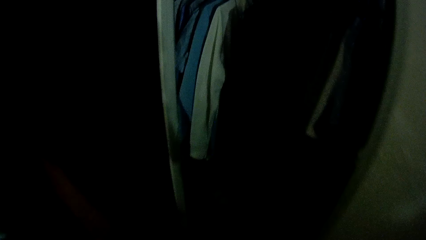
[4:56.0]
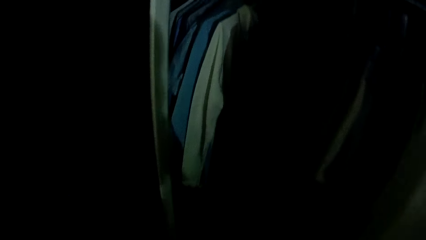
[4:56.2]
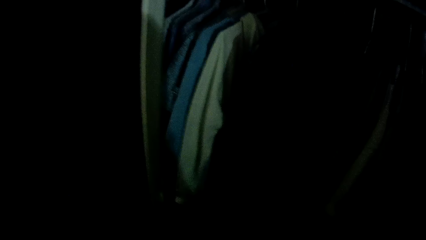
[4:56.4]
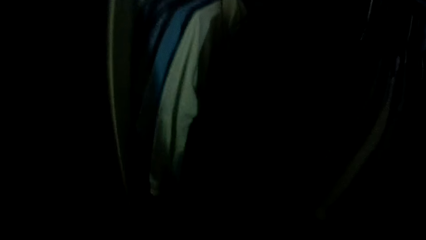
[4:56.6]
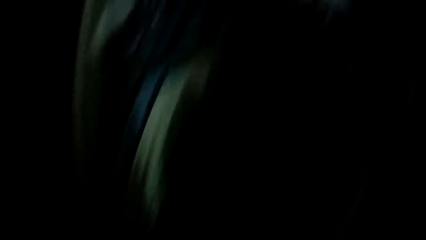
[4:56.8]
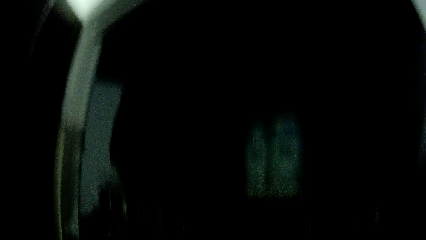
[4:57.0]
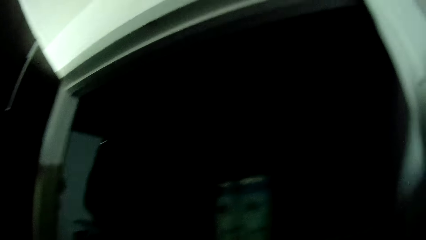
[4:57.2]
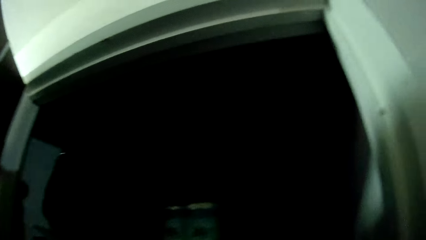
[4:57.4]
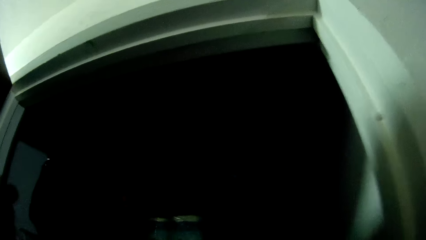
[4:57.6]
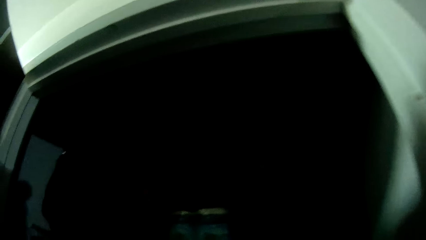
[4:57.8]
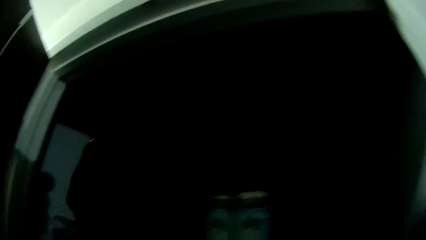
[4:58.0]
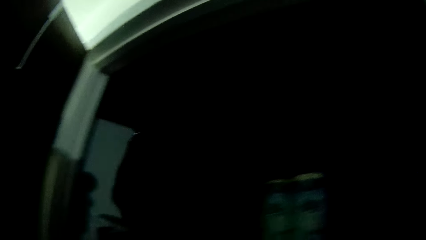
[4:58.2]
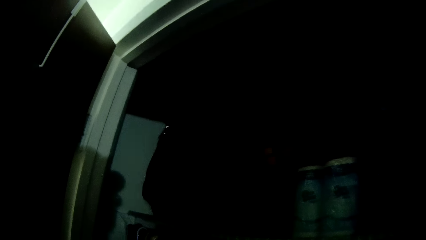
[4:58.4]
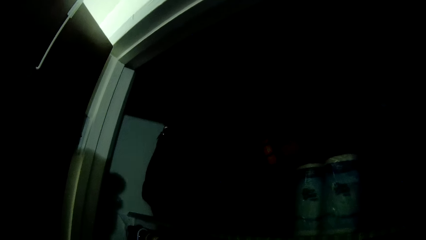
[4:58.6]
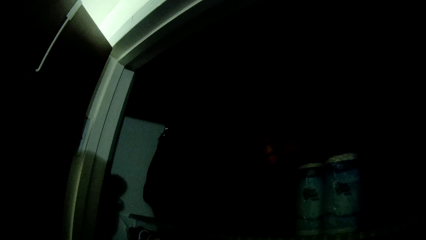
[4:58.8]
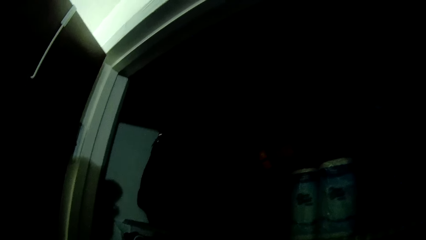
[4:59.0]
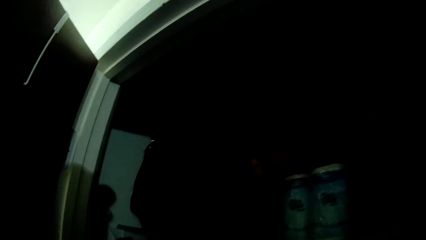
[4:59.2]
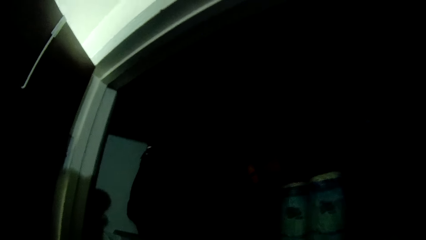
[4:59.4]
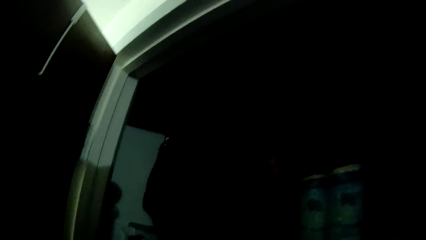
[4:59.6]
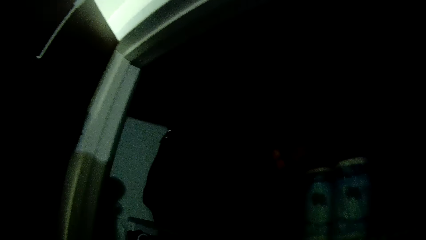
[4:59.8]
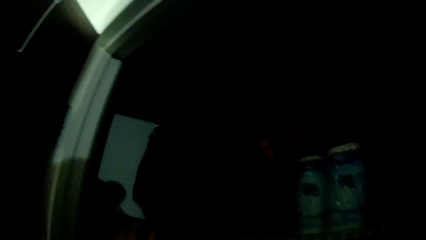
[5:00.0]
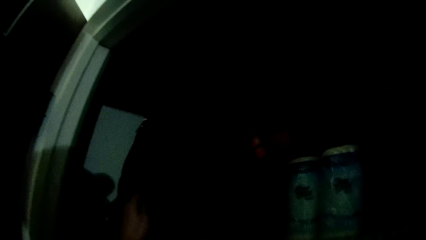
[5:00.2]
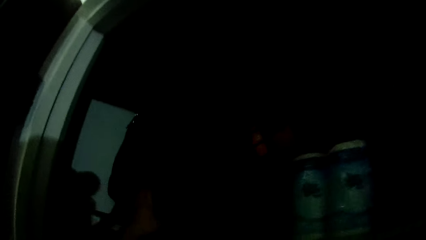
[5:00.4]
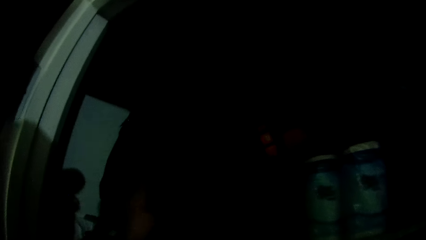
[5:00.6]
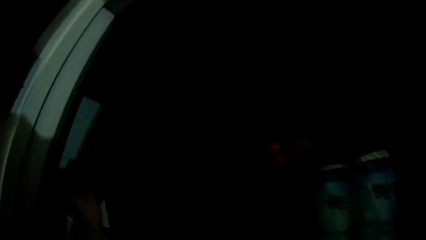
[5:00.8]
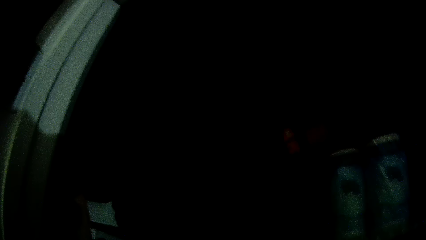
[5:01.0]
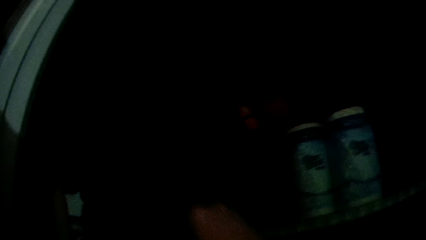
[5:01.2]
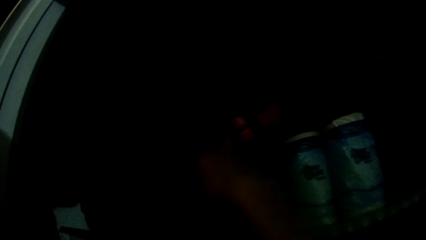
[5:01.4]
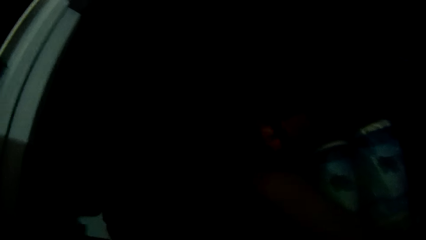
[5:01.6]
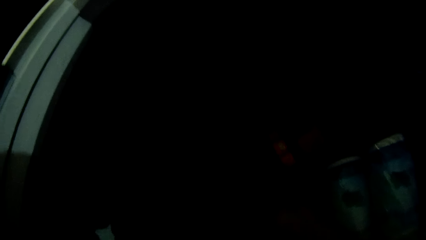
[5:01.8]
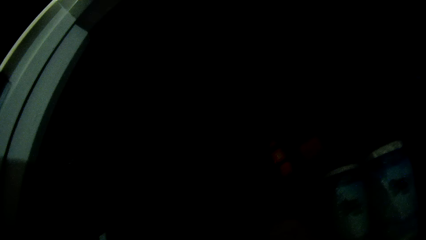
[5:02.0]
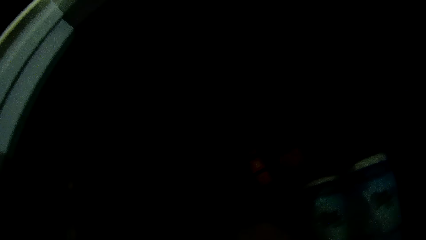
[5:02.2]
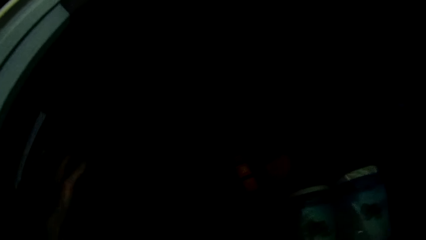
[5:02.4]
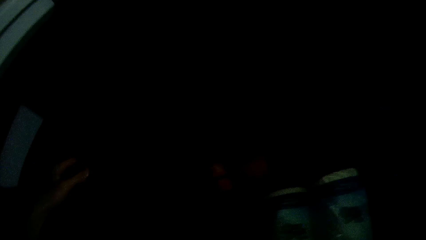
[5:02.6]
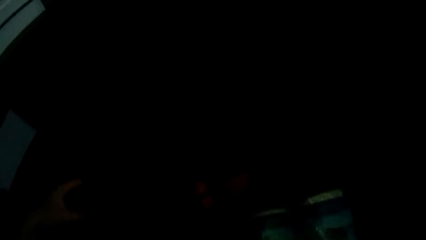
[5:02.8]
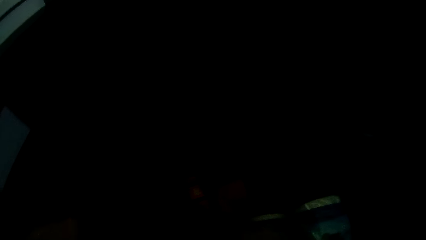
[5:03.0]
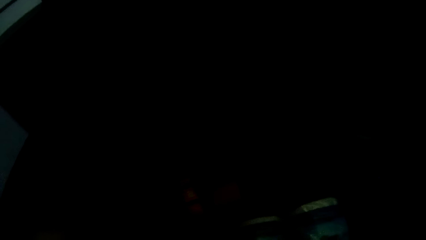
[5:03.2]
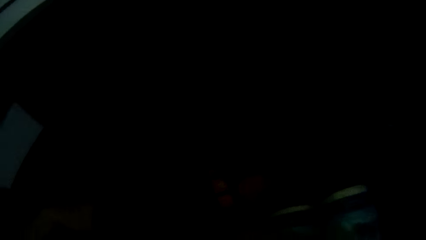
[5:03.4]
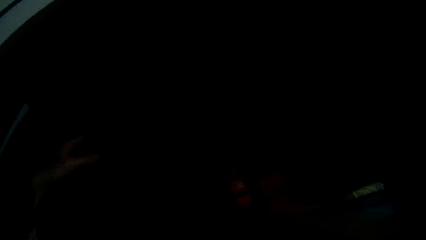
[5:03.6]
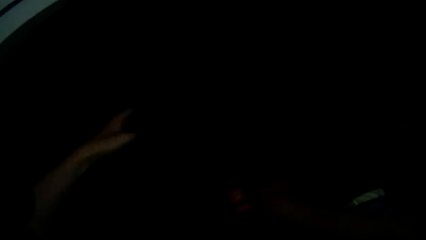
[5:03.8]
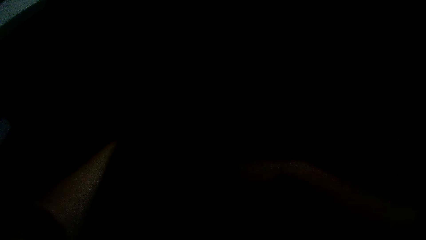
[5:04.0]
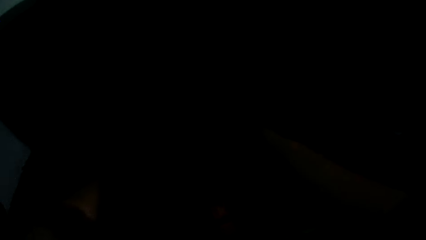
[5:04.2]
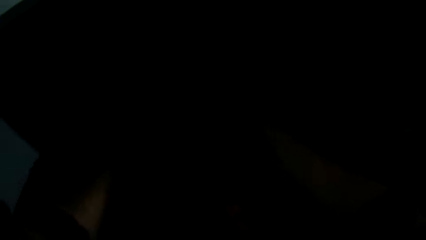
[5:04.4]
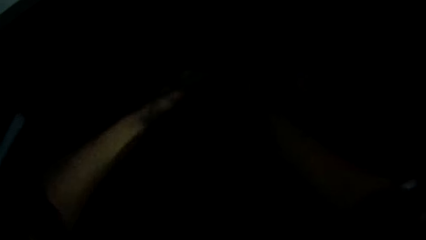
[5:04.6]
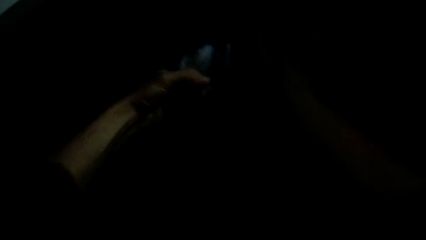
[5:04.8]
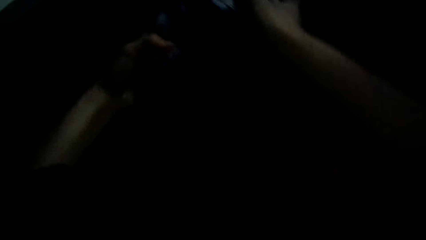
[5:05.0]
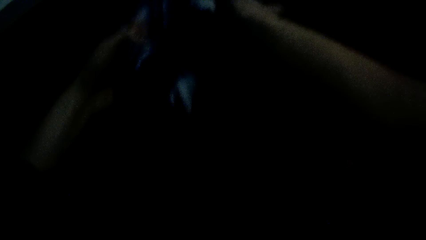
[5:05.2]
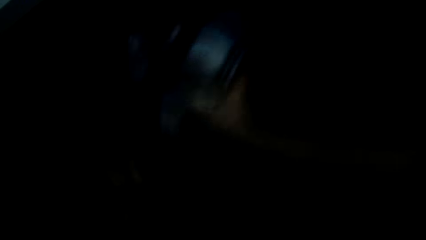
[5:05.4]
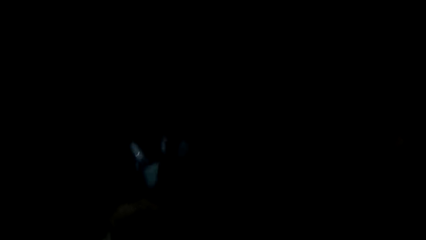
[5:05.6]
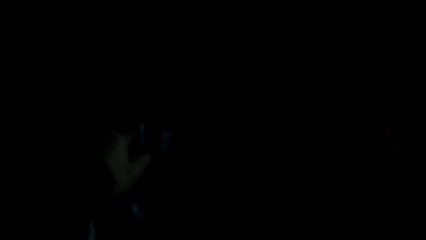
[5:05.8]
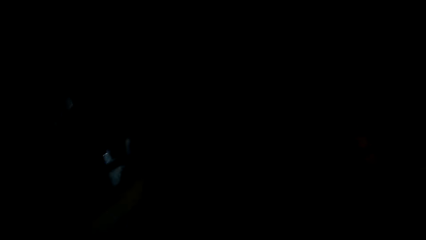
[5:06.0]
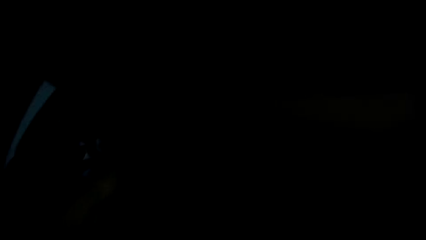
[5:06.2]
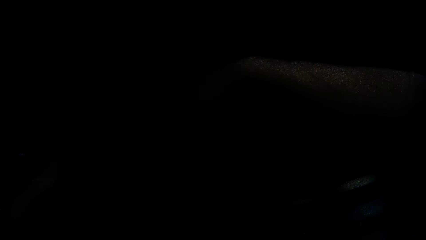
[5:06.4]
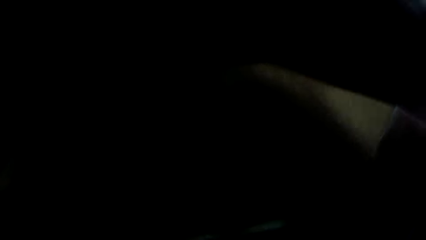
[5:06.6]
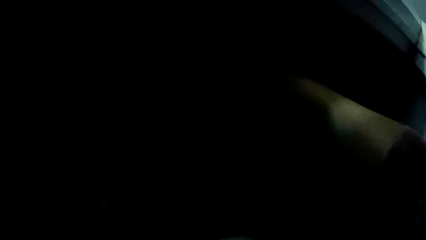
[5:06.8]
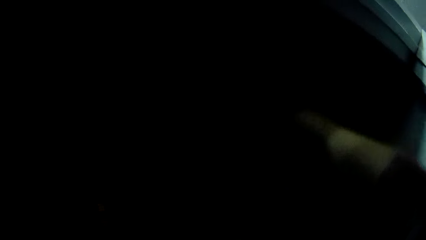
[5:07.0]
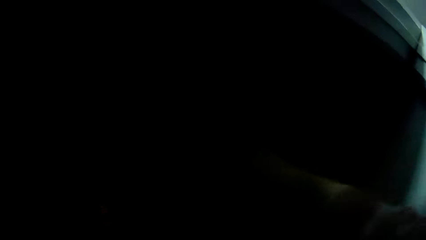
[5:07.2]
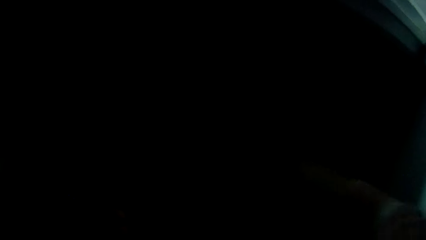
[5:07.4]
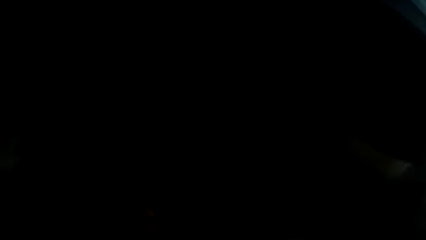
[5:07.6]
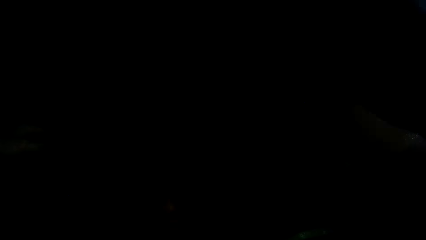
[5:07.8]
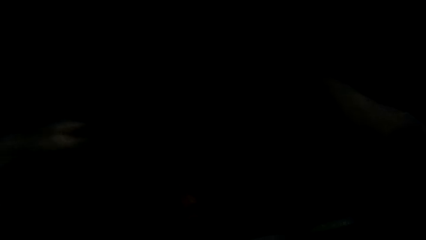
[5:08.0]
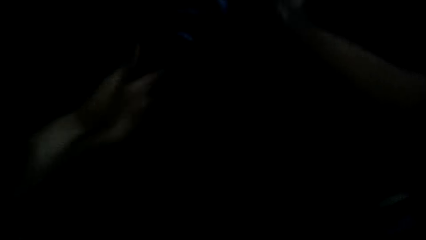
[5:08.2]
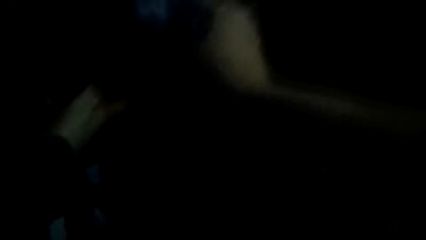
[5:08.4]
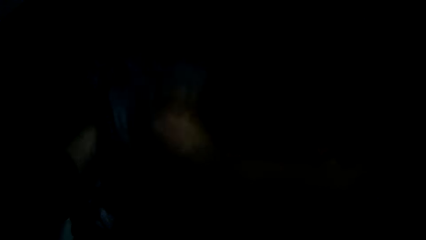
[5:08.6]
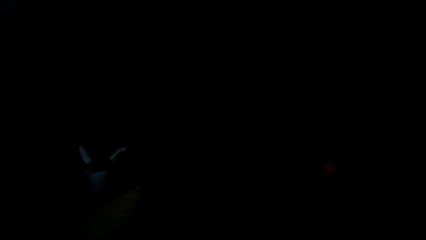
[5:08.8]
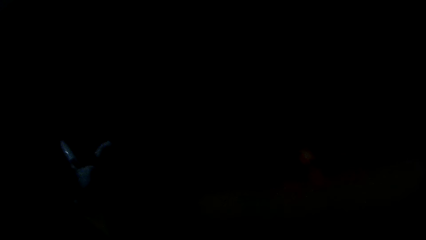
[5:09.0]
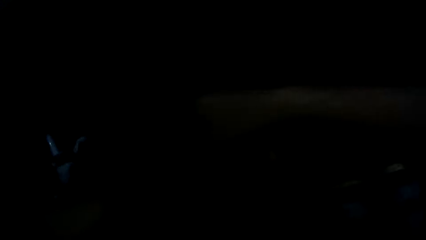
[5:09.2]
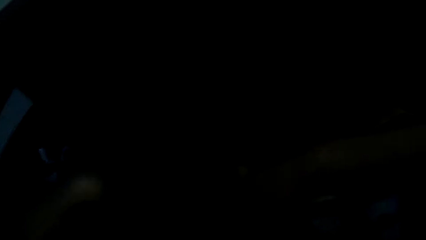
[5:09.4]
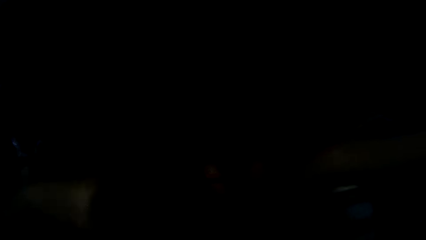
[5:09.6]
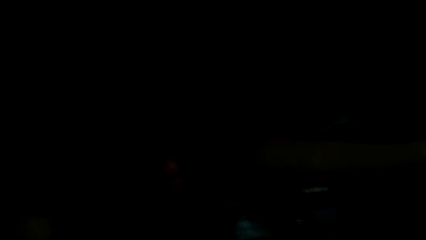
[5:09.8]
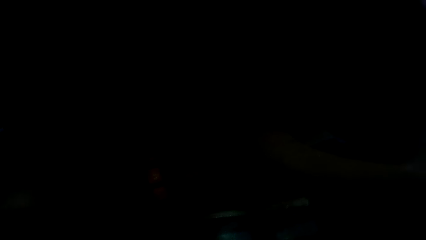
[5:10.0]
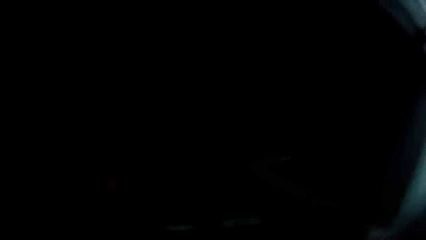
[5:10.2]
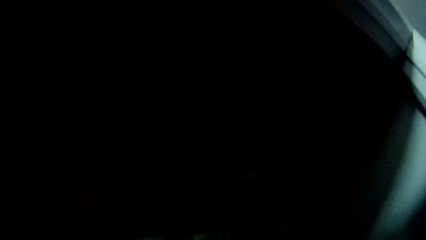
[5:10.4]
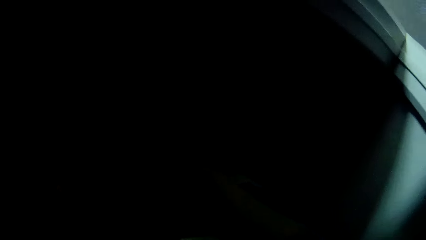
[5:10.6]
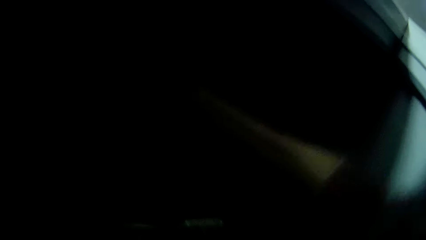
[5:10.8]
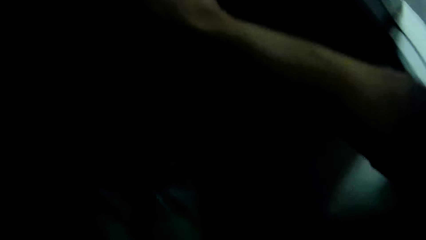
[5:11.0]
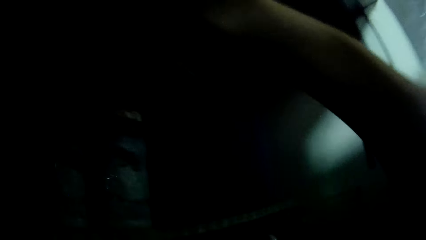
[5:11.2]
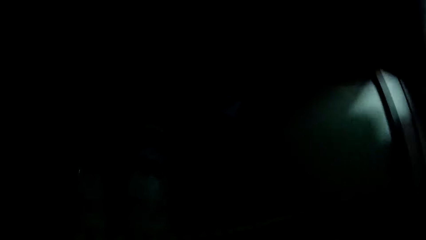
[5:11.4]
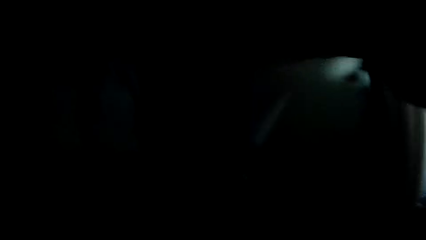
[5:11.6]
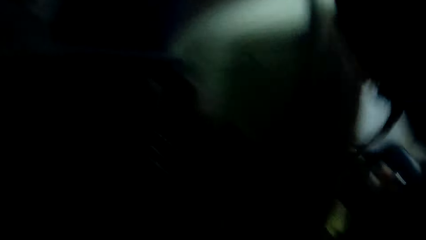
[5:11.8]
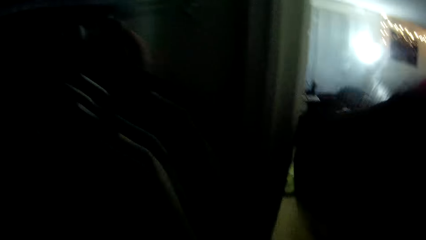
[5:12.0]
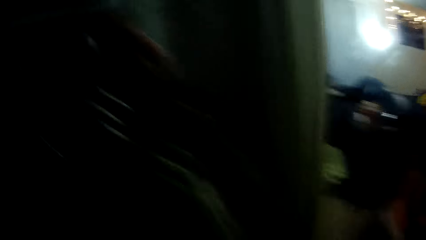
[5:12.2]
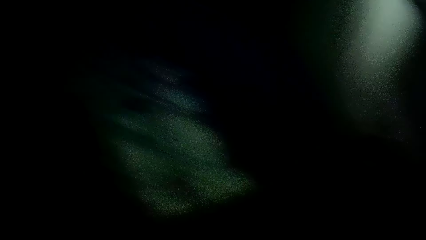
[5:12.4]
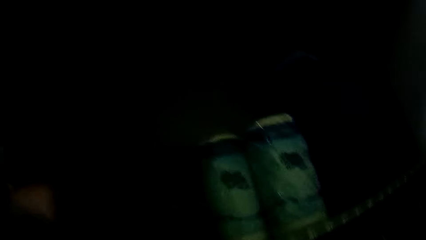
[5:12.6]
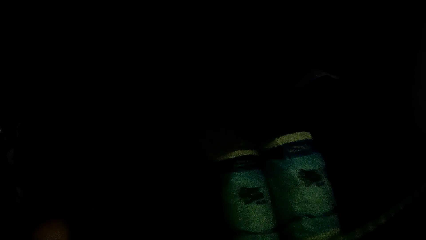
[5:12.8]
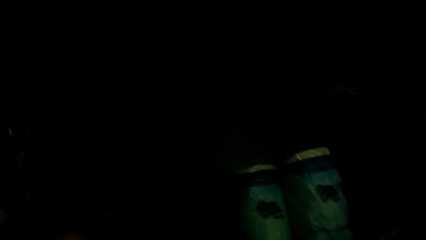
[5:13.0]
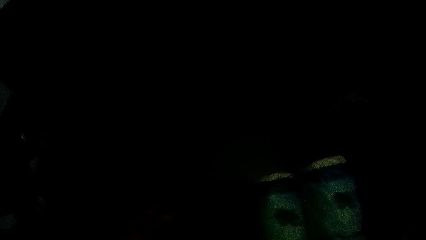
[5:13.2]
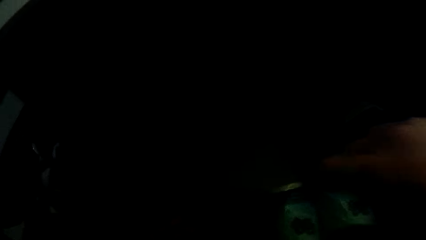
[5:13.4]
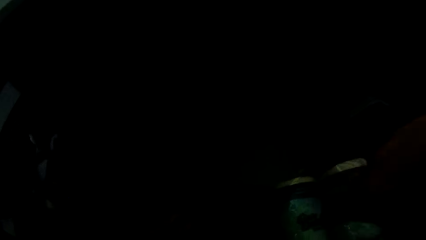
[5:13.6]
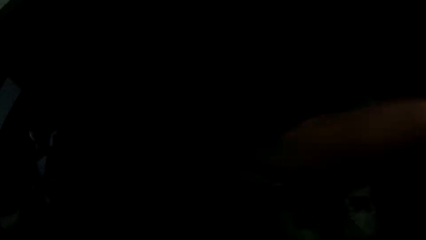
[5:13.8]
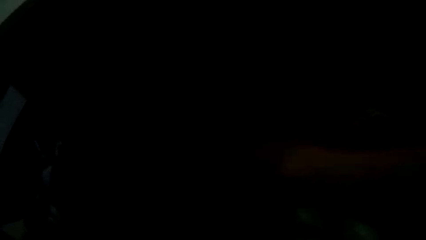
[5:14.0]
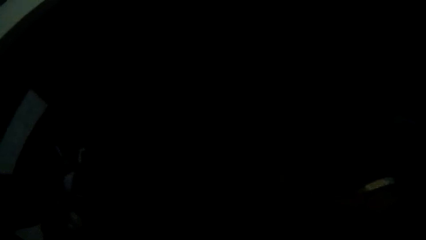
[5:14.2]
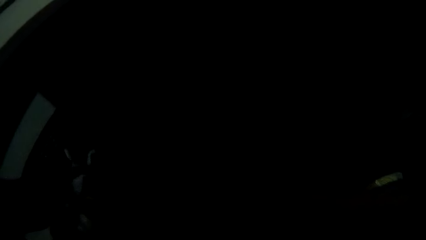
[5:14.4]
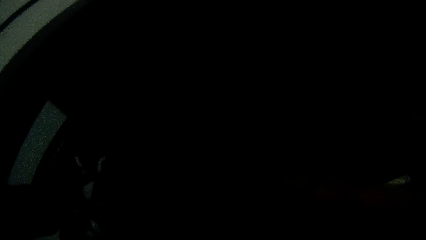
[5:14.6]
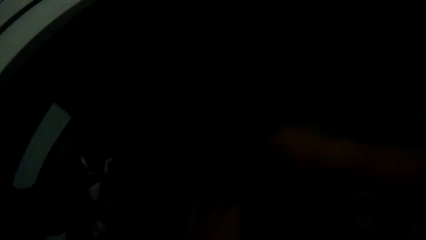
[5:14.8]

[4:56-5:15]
The camera wearer stares at the wardrobe. They search the closet. They hold something. They pick clothes from the wardrobe. They move and arrange the clothes in the wardrobe. They throw away something. They move and arrange the clothes in the wardrobe.
